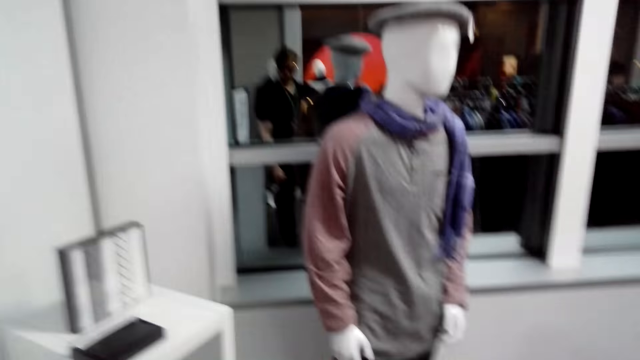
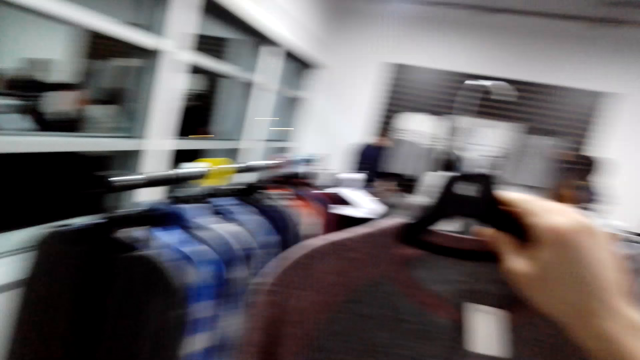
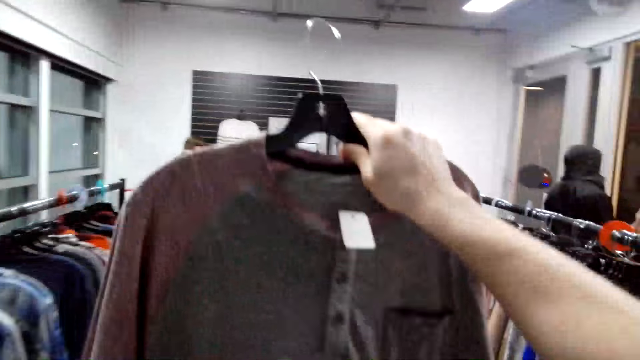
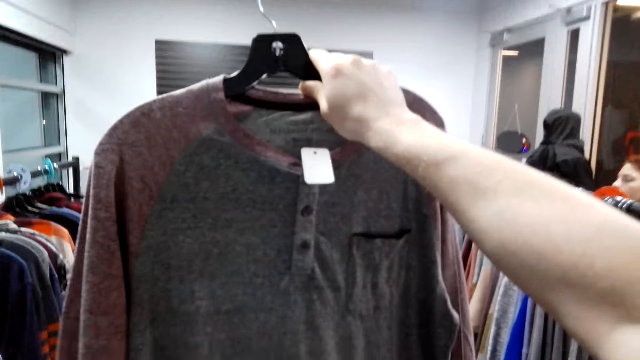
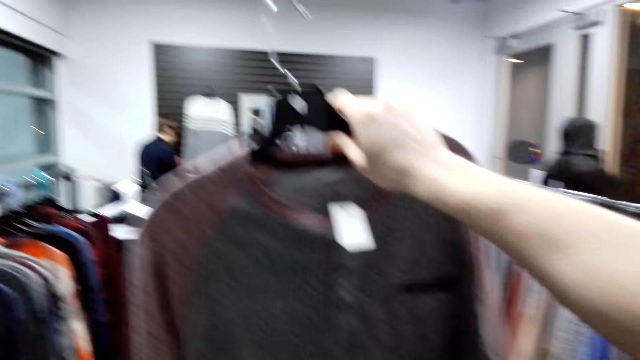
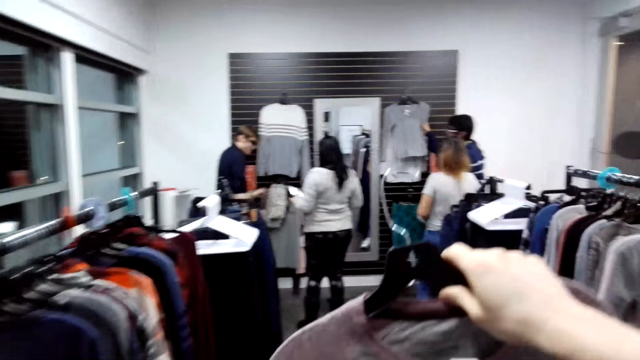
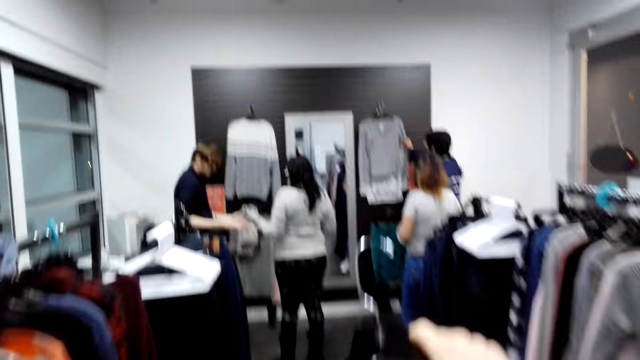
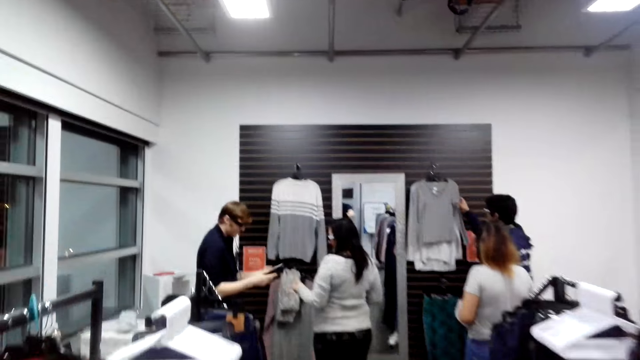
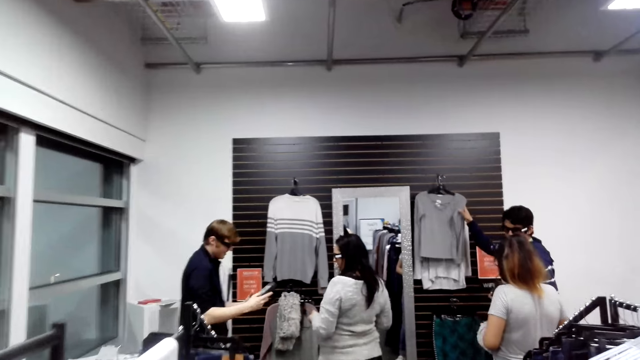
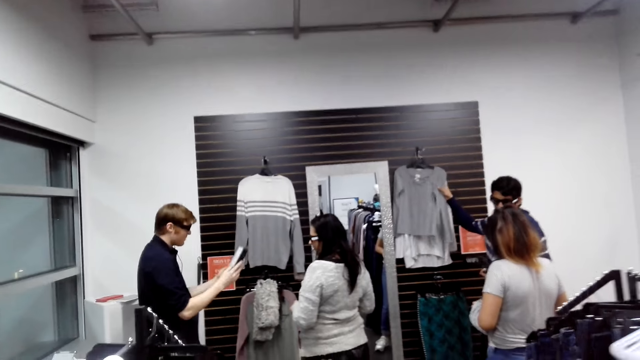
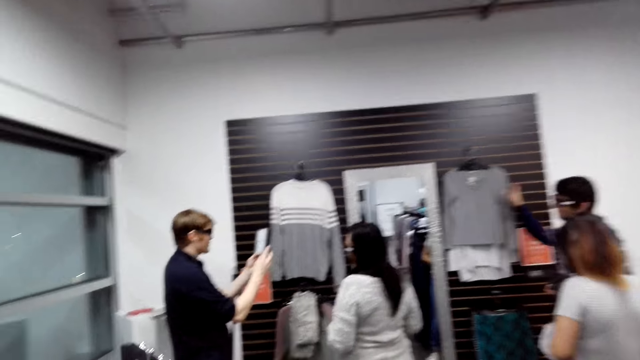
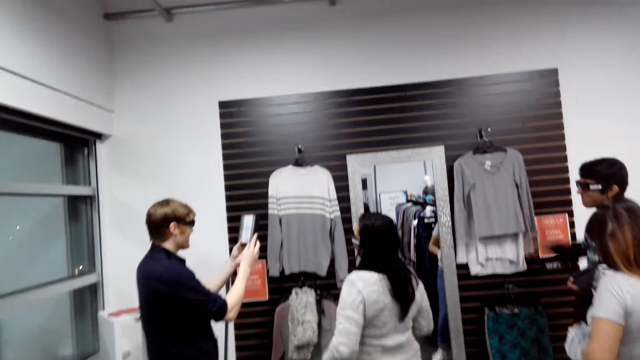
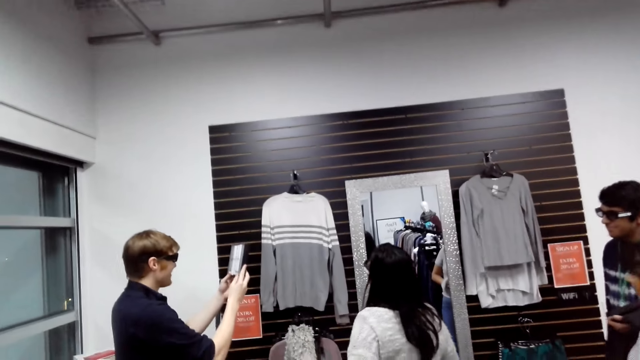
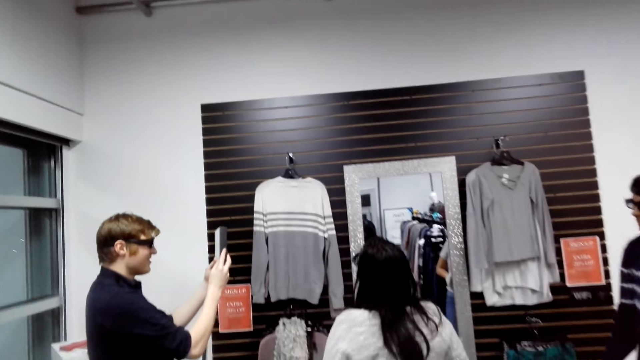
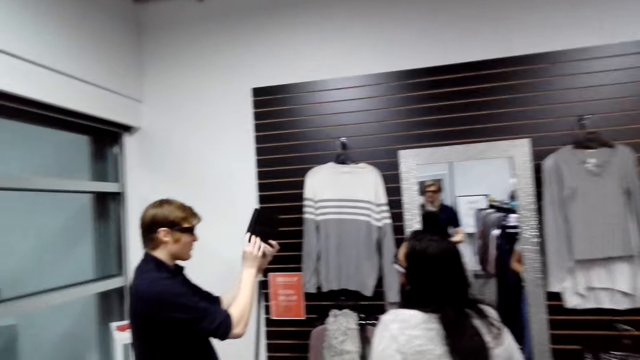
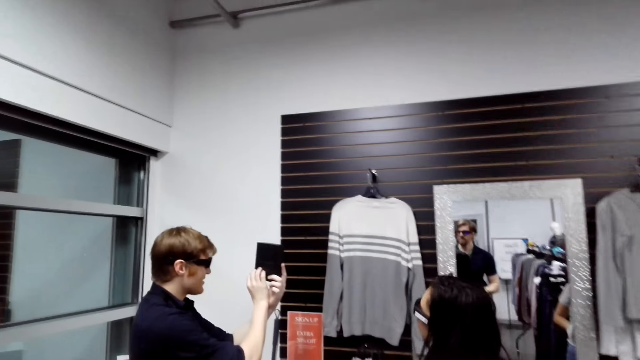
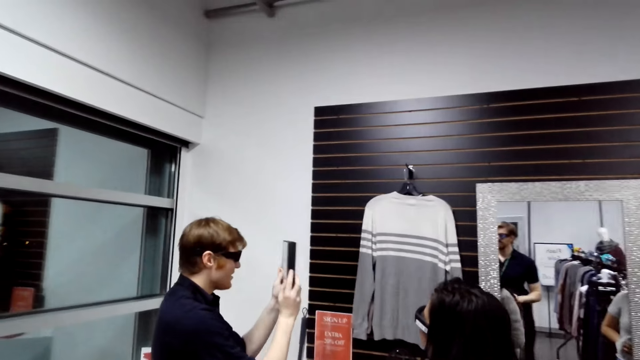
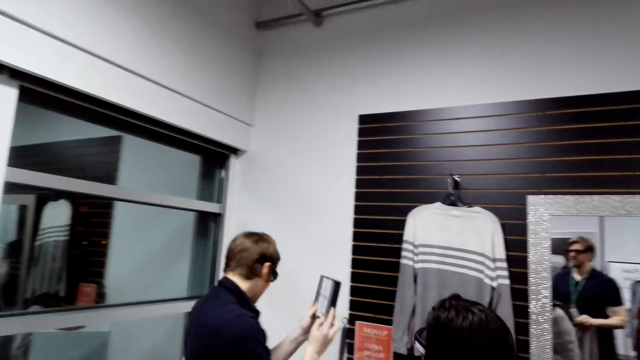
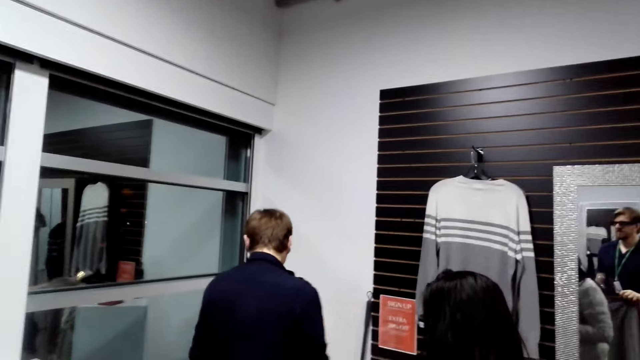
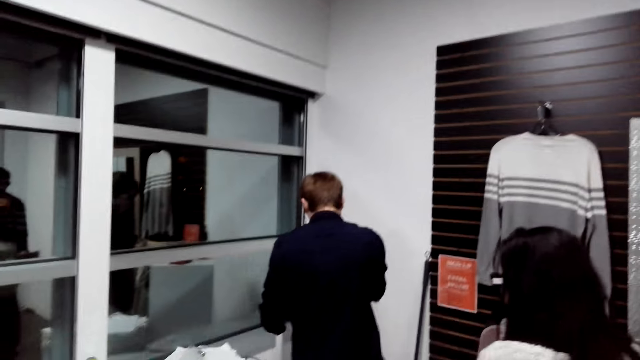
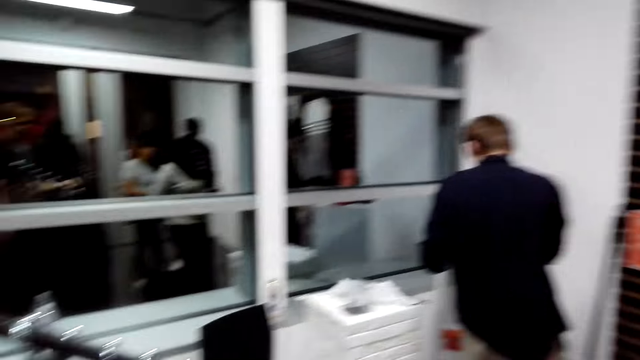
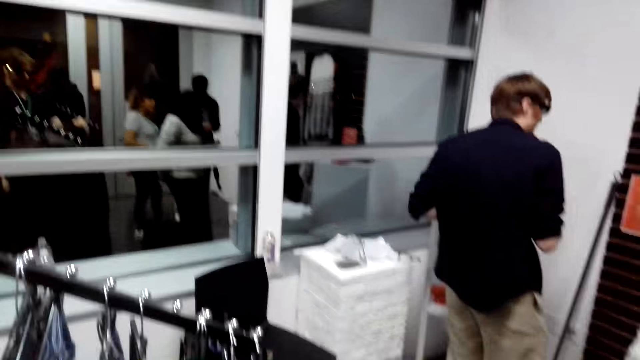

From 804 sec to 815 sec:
The camera wearer looks forward, turns right and walks forward. They hang clothes with the right hand. They walk around the room. They turn left.

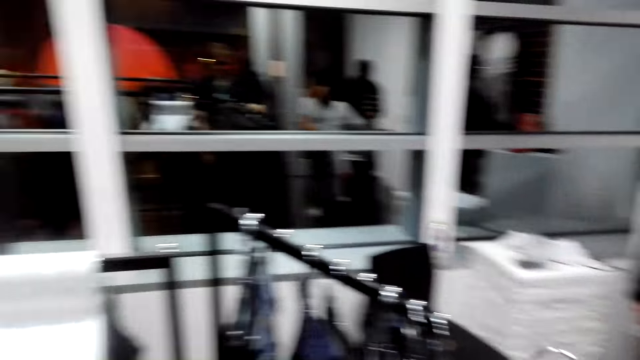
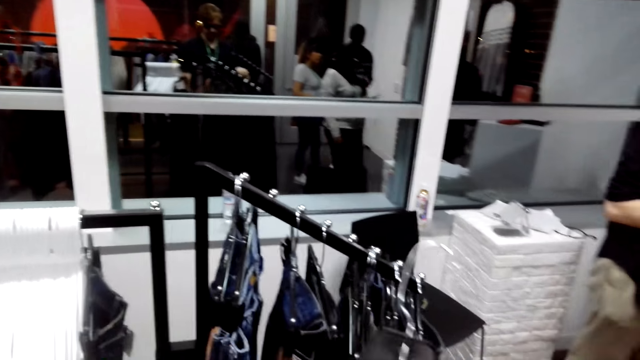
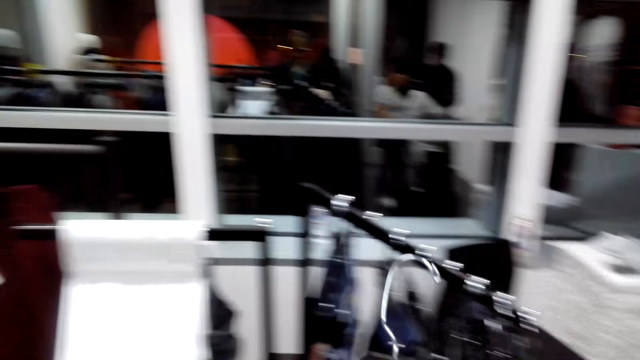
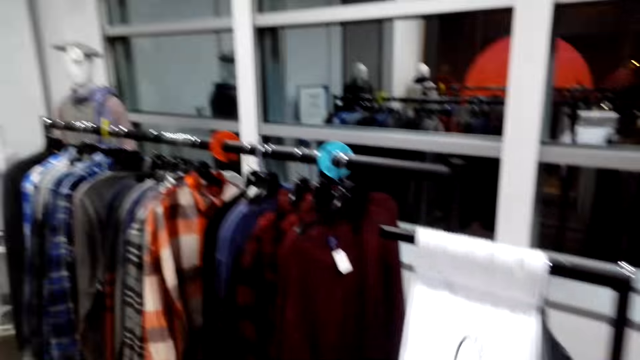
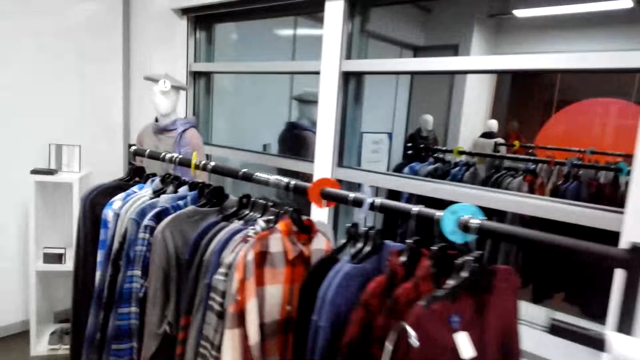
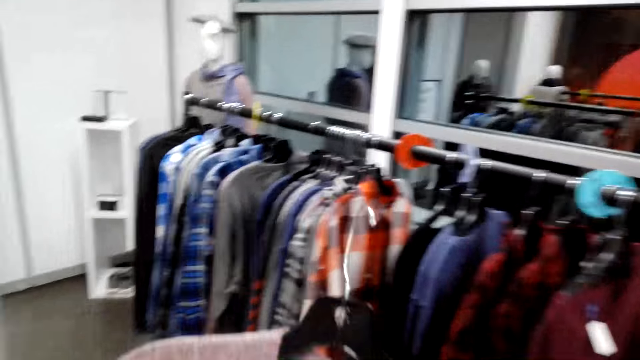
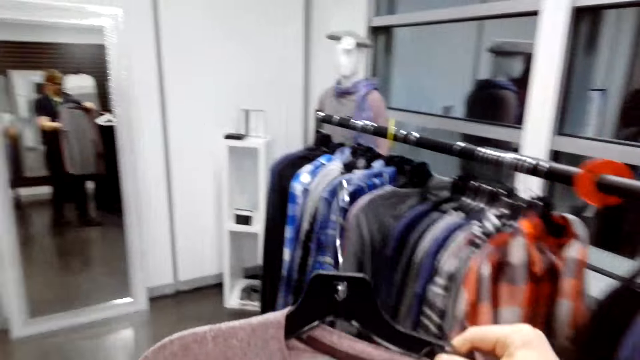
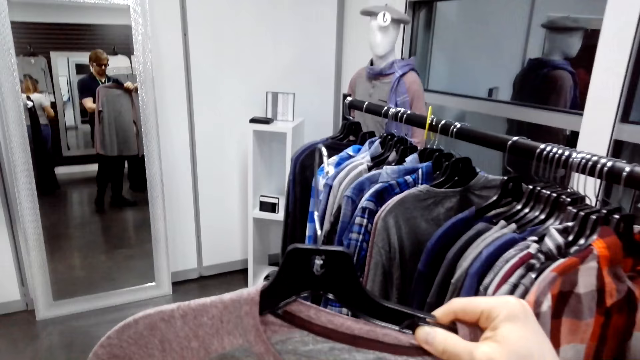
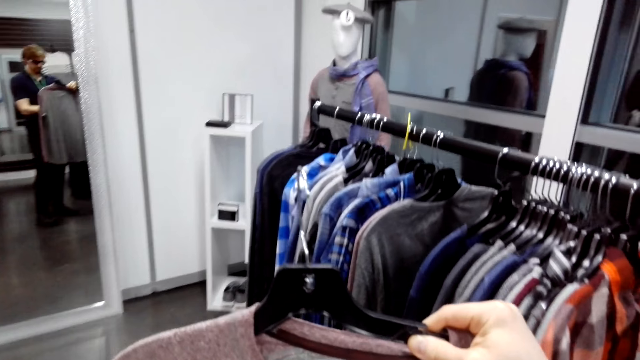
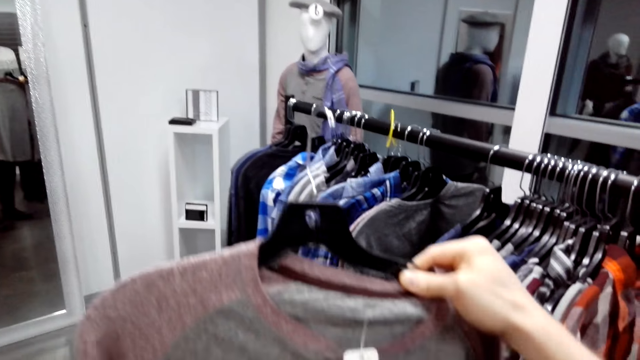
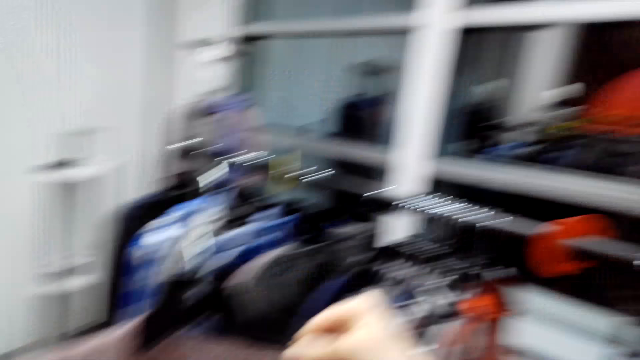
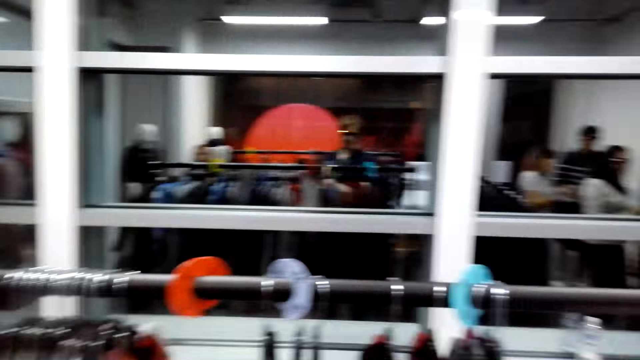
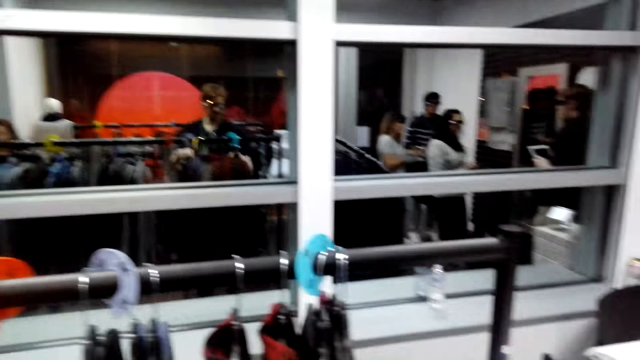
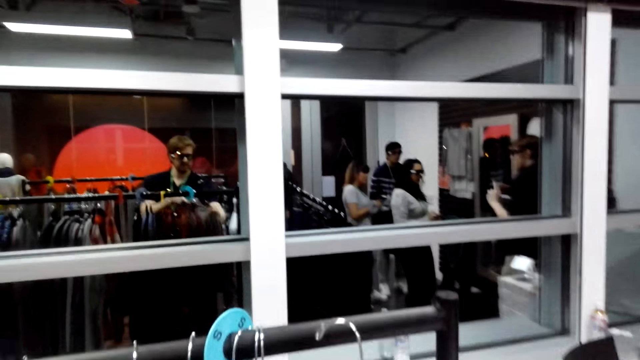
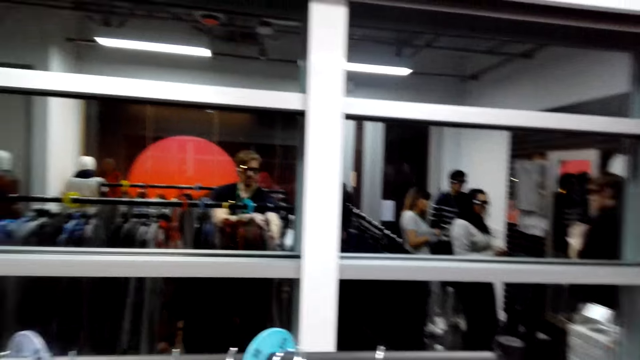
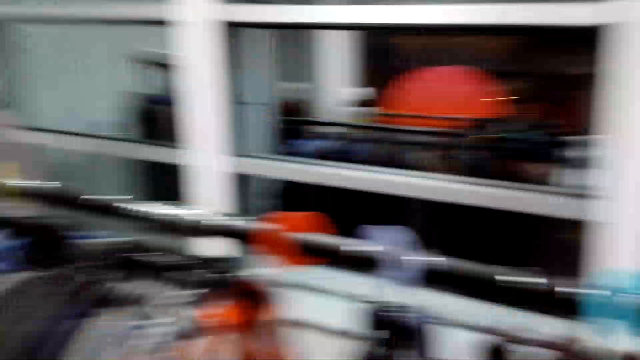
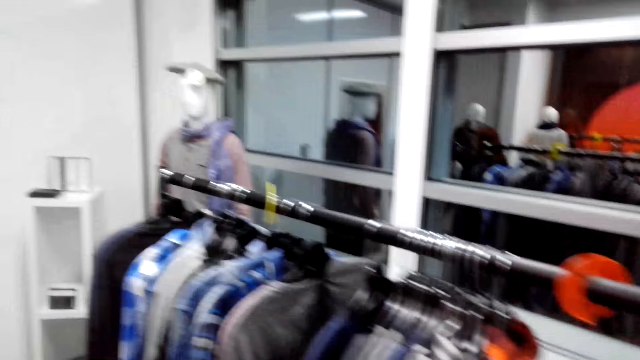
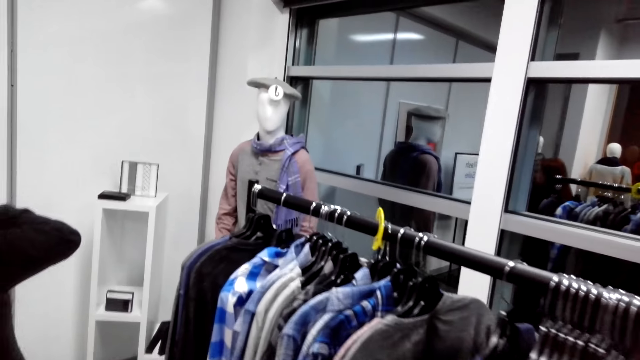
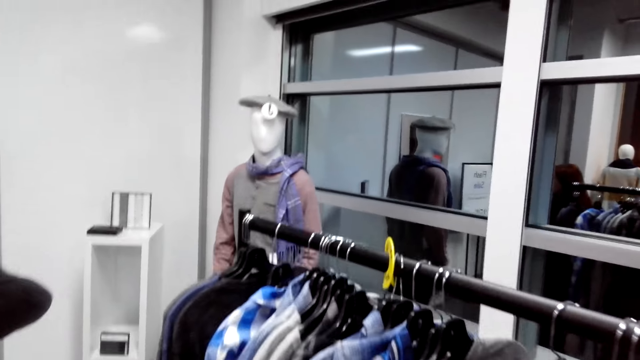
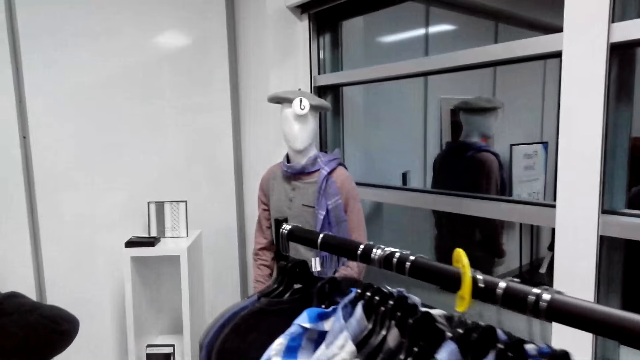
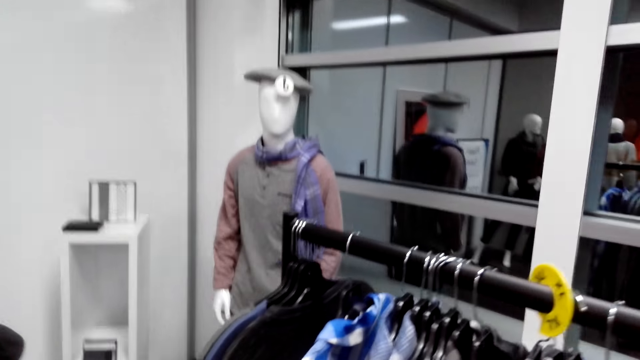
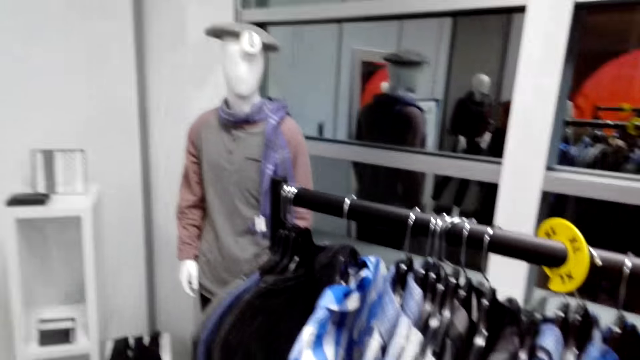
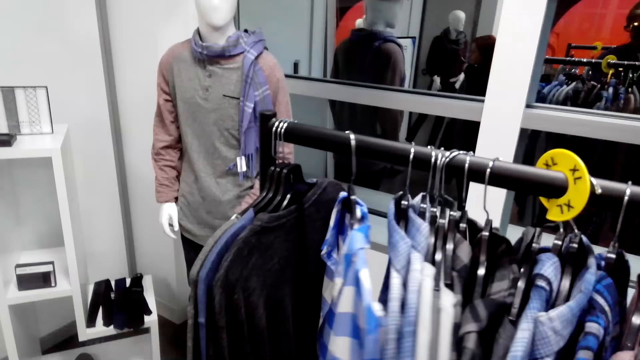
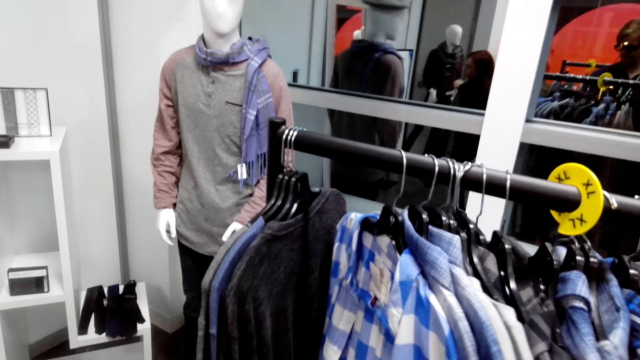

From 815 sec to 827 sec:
The camera wearer looks forward and turns left. They pick clothes with the right hand. They walk left. They walk around the room. They turn right, walk forward and turn right. They hang the sweater top on the stand with the right hand. They turn left and walk left. They move around the room.
